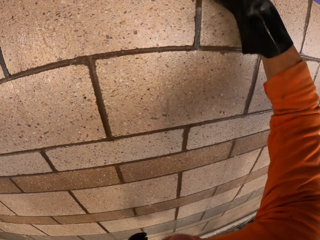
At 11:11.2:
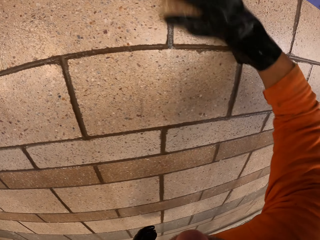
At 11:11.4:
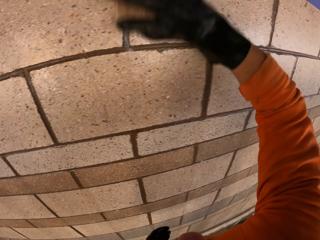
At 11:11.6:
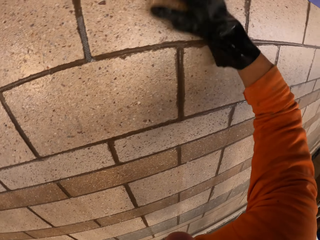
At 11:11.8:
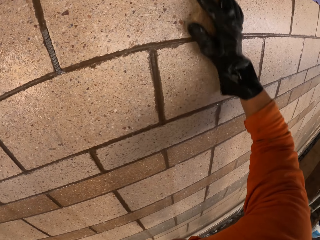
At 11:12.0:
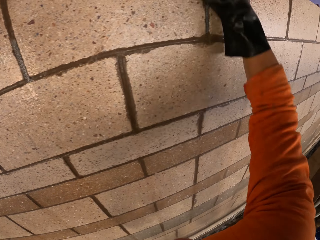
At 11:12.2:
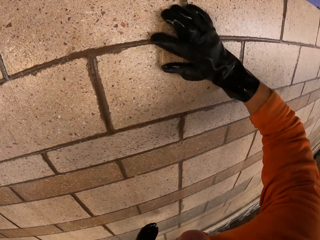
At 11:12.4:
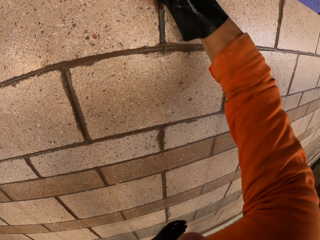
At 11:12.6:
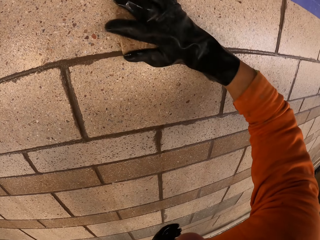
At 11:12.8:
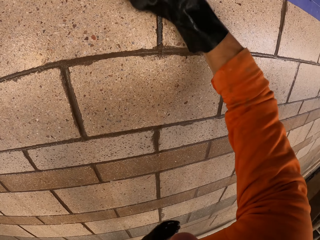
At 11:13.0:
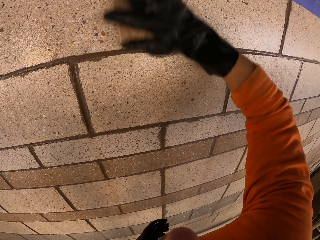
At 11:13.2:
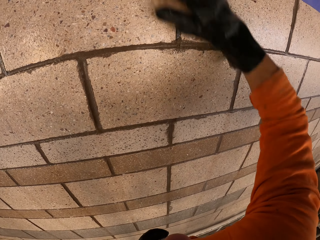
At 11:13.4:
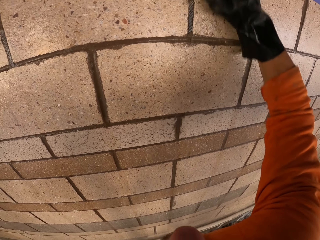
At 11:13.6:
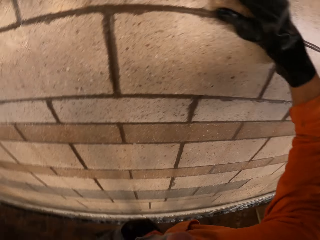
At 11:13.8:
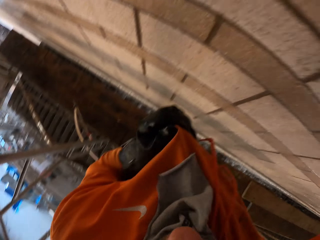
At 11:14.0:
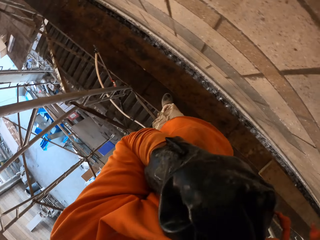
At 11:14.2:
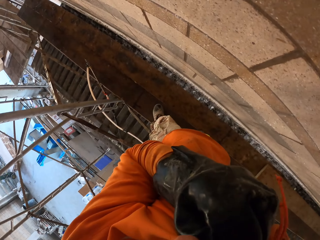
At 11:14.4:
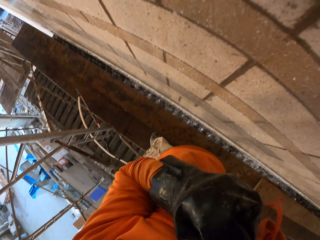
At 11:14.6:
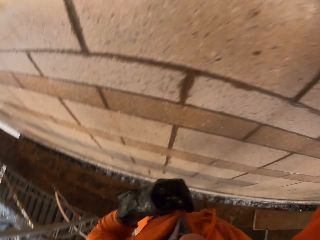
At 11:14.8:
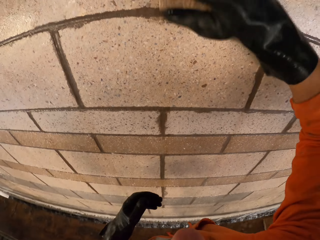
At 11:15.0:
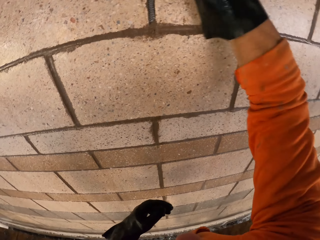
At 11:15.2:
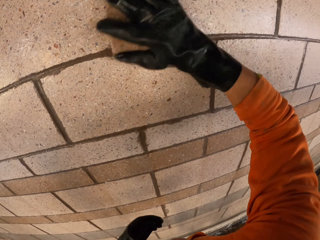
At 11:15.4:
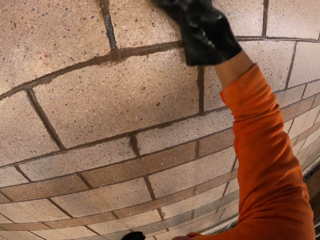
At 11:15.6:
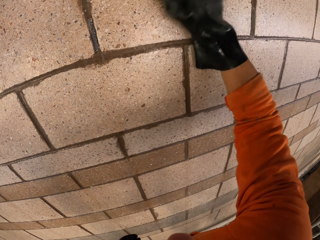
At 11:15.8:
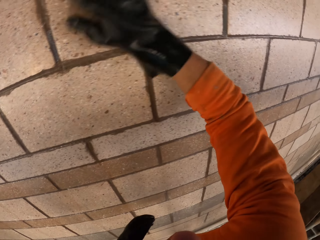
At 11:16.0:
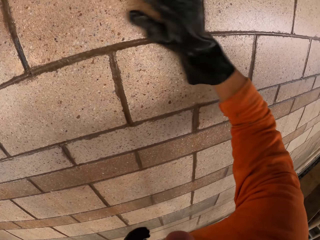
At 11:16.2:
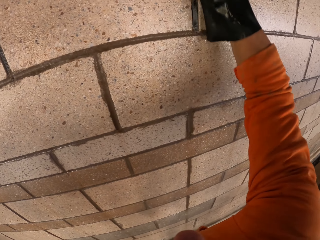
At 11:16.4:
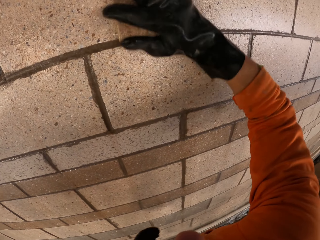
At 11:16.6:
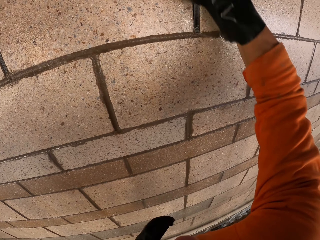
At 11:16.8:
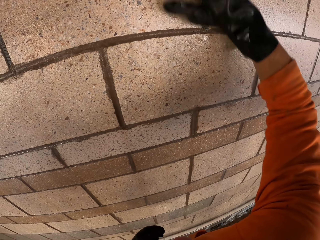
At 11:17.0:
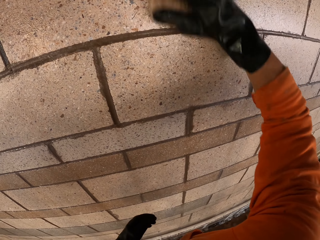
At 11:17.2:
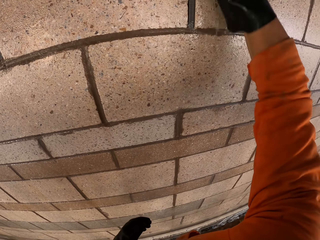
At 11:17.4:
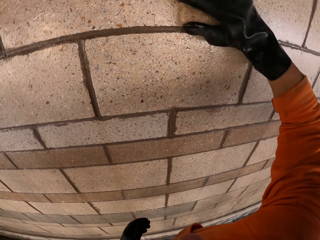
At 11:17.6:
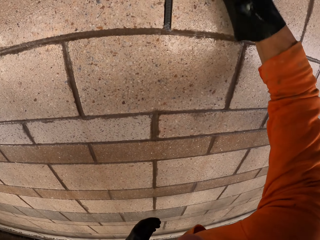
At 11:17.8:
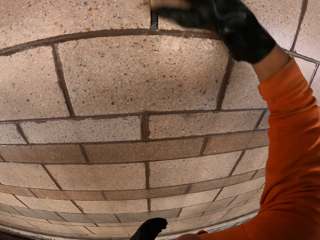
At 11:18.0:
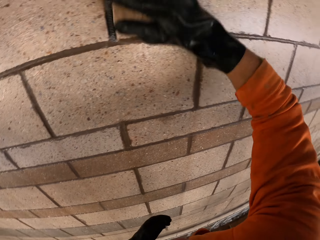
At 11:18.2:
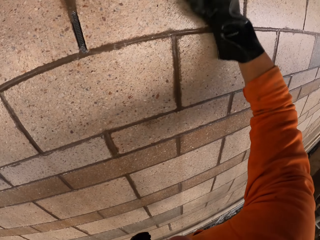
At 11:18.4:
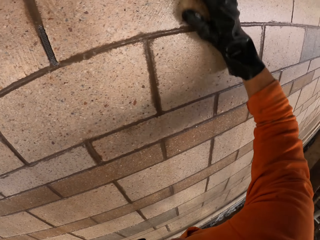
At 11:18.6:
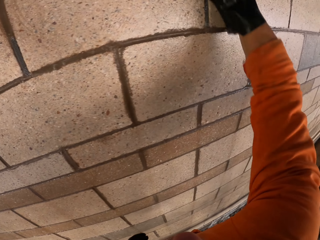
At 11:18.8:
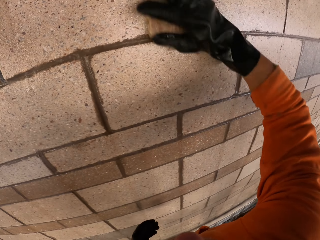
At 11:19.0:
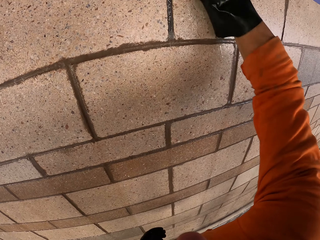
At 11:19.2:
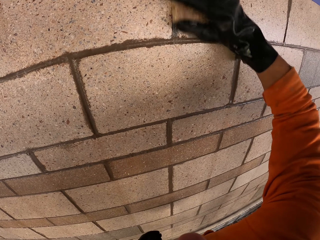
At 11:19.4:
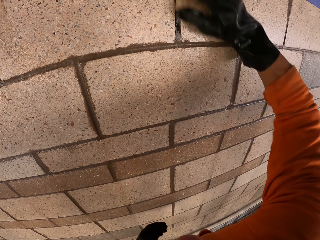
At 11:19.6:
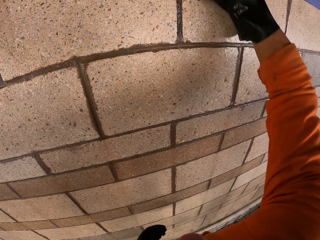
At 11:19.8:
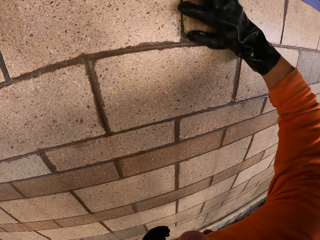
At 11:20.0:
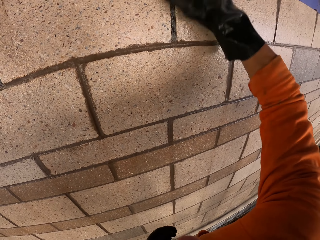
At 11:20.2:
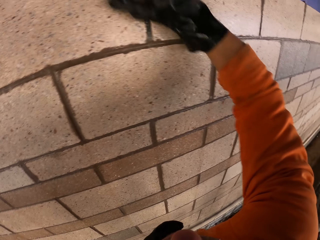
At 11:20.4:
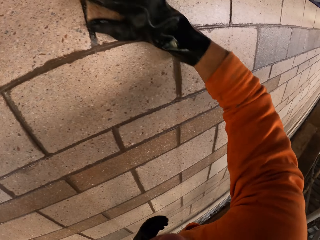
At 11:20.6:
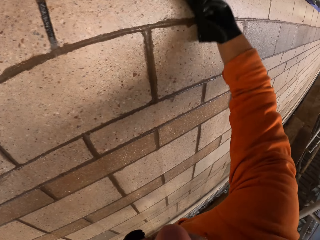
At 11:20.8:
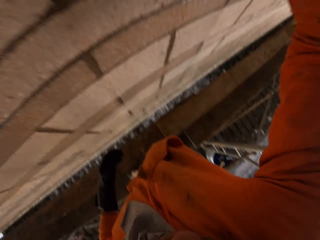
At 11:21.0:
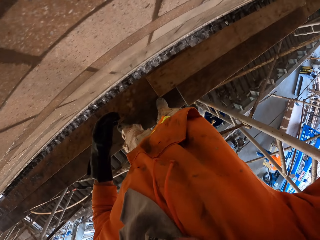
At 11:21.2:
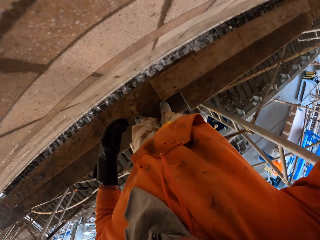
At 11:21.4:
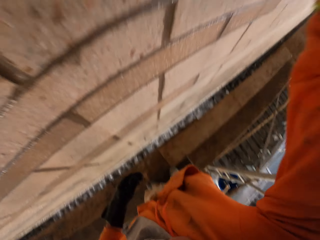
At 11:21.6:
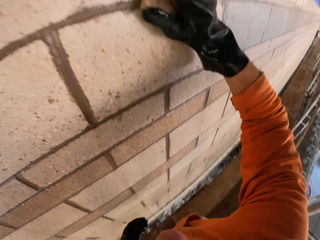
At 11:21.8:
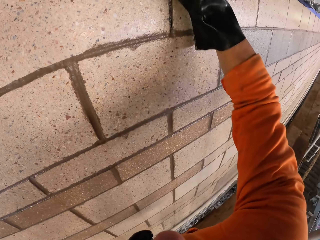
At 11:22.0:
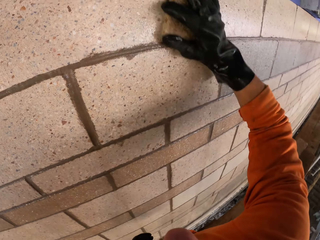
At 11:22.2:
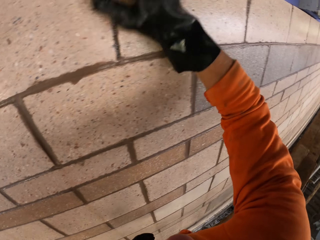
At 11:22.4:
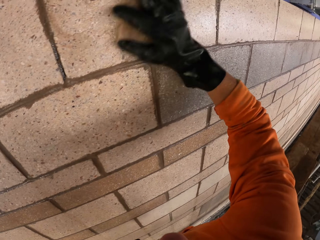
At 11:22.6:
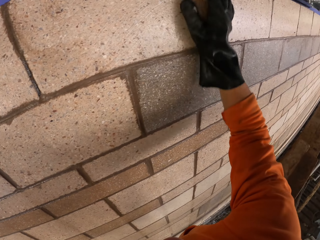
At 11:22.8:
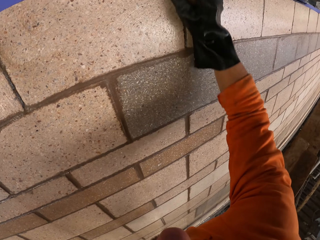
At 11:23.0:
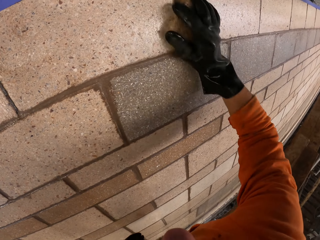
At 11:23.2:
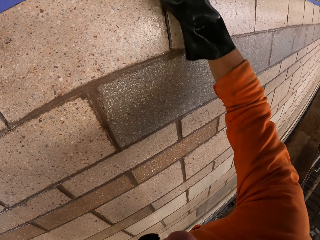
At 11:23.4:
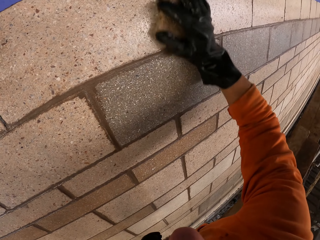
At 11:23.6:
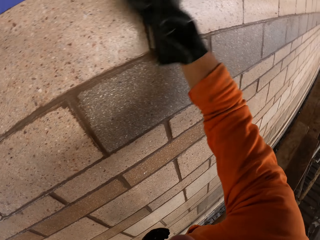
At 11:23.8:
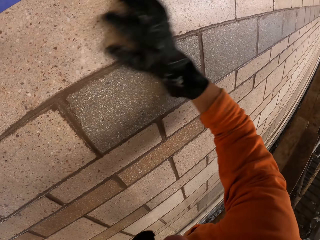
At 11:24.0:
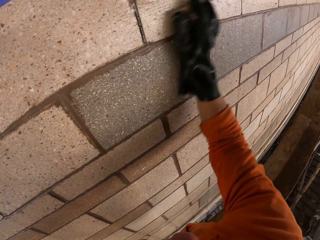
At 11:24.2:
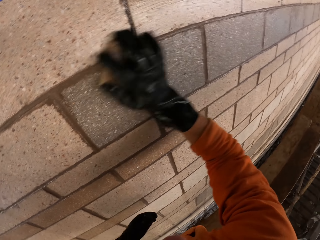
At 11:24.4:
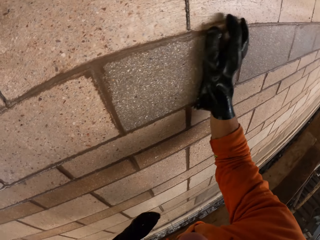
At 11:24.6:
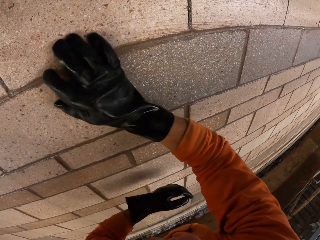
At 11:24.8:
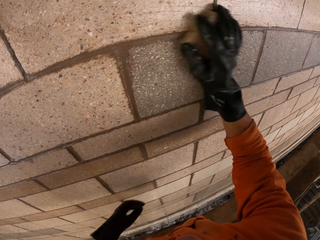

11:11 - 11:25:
The camera wearer touches his nose with the left hand. He looks at the scaffold.

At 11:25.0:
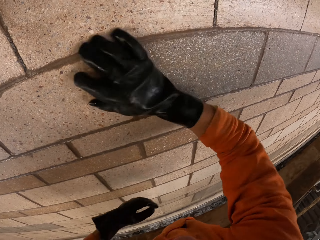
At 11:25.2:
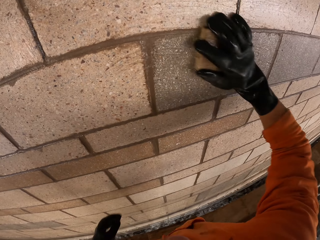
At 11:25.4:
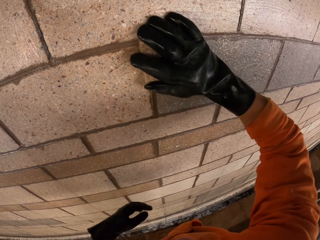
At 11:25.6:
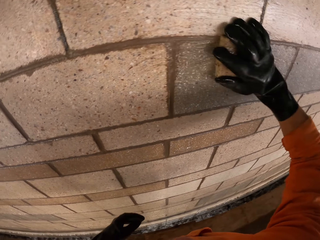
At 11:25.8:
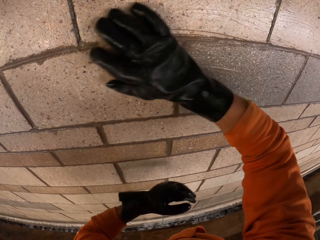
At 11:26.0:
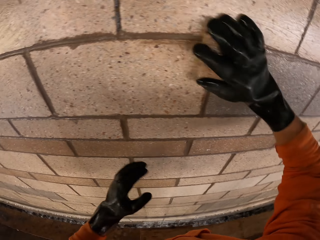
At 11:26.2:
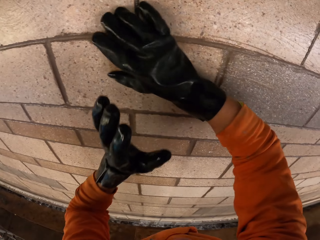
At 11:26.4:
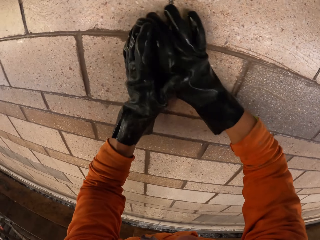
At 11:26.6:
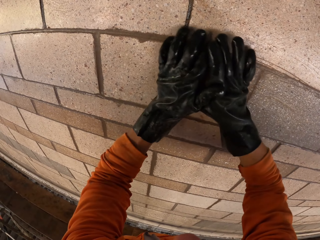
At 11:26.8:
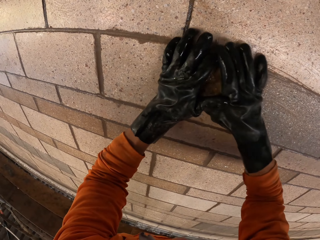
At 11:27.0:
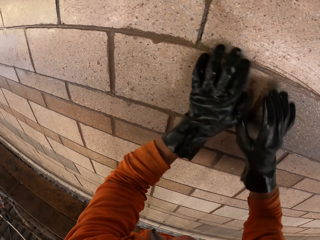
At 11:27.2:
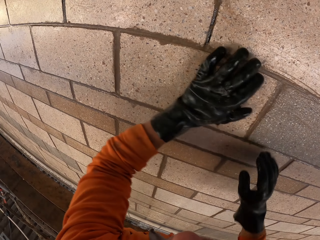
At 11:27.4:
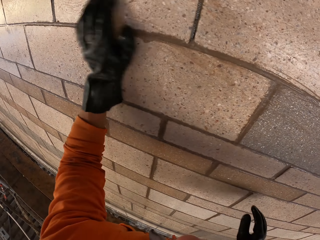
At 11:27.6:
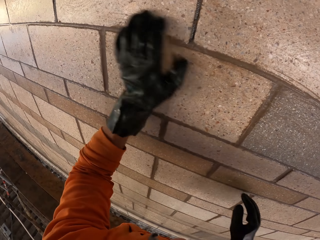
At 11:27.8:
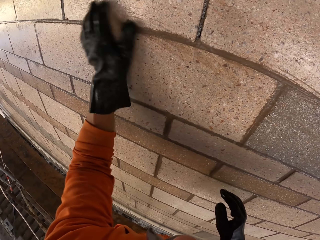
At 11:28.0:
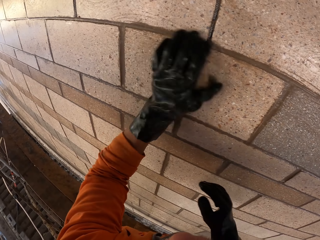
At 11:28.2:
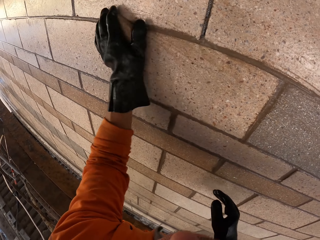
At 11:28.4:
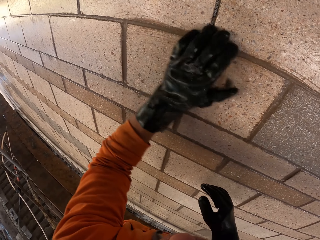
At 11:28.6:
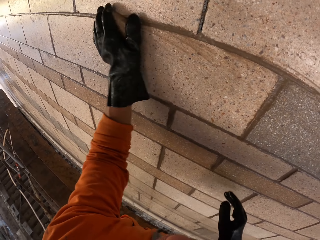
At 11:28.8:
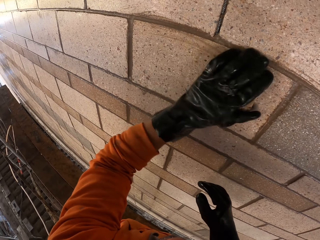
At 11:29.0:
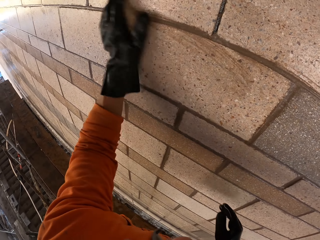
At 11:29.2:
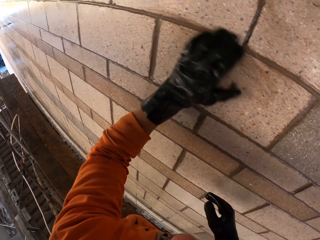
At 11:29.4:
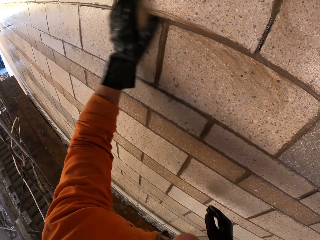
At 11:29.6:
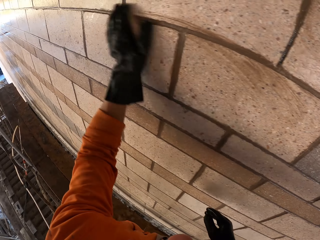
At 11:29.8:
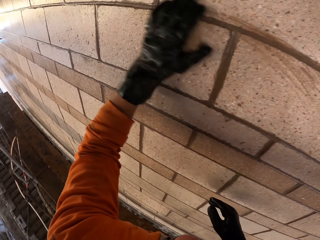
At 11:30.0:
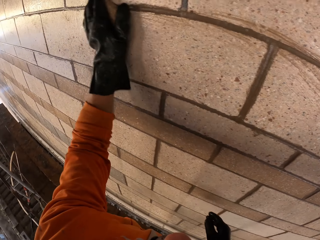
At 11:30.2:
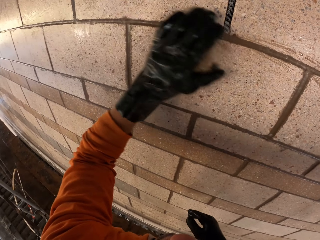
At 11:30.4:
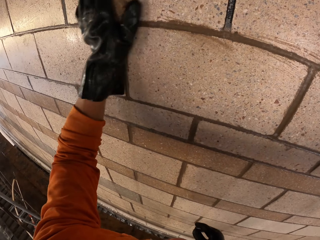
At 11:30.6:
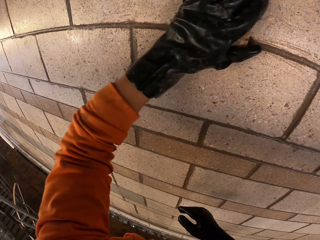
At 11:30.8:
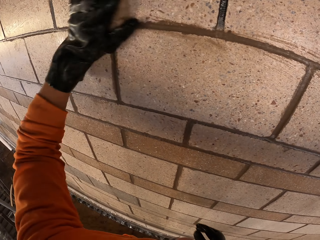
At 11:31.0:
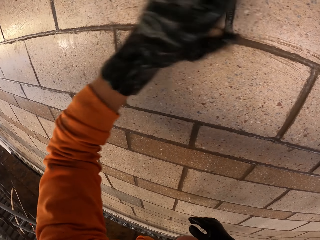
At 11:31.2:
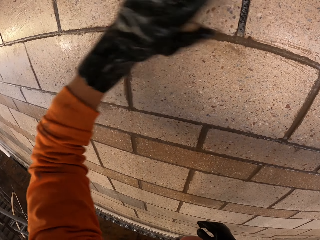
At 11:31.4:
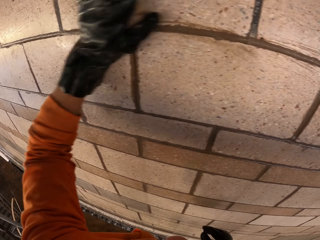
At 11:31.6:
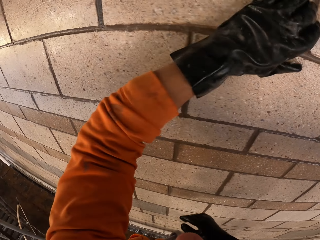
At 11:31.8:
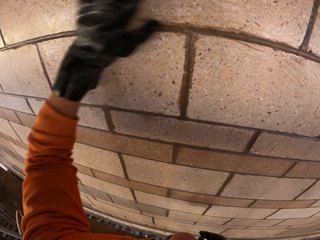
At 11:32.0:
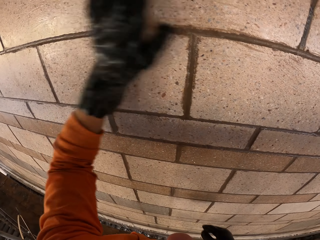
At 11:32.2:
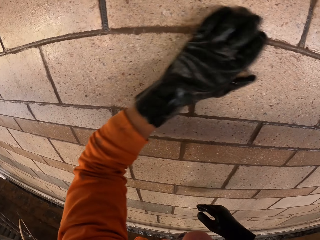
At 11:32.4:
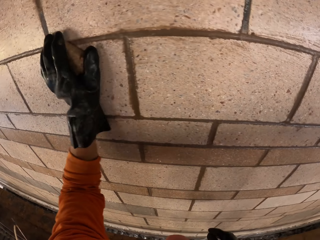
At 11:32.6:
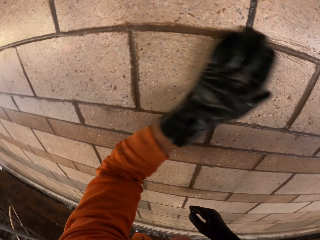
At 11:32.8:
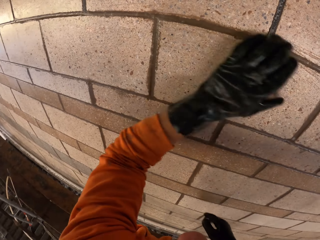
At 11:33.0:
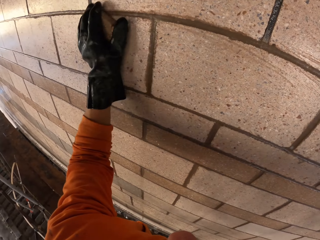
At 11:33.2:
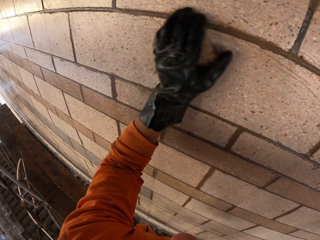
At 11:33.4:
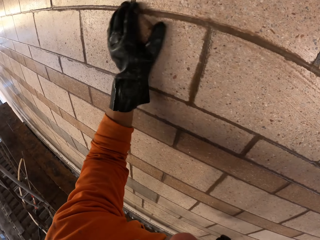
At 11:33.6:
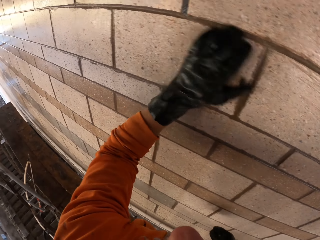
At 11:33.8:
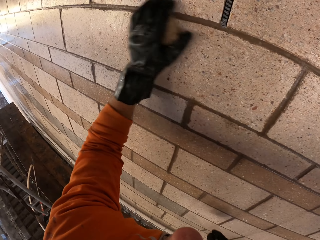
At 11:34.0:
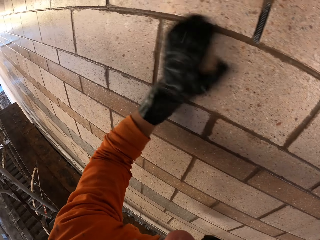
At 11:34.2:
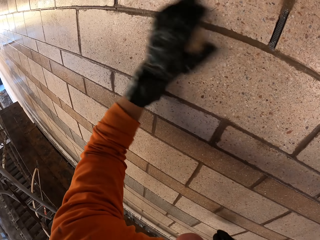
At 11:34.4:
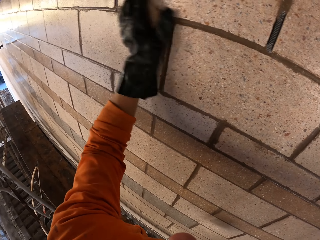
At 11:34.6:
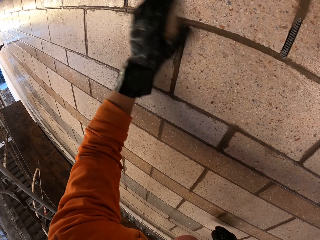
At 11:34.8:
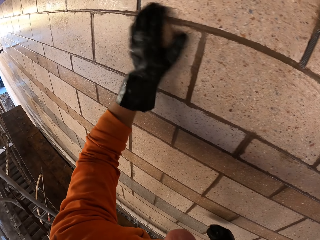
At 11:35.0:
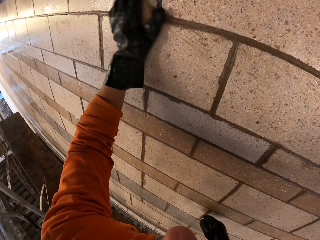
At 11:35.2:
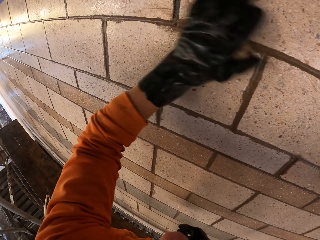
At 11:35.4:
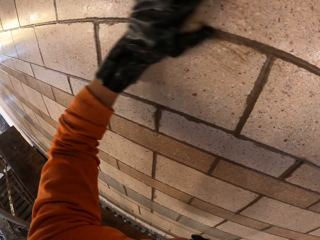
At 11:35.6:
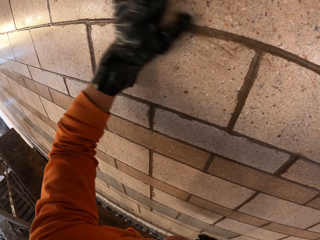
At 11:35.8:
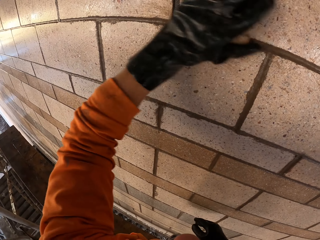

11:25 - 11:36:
The camera wearer holds the sponge with the left hand and scrubs the wall with the left hand.
